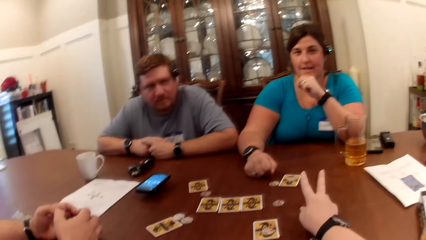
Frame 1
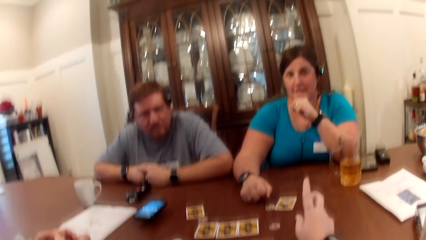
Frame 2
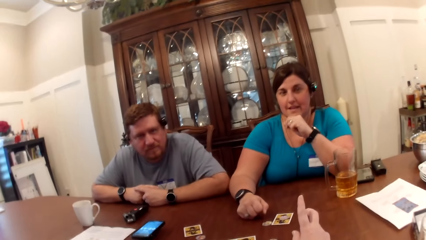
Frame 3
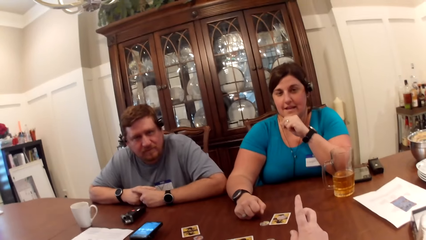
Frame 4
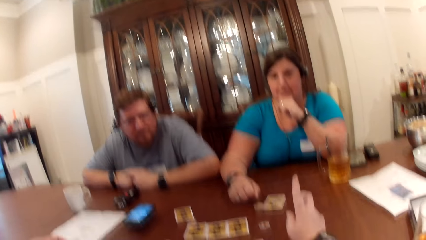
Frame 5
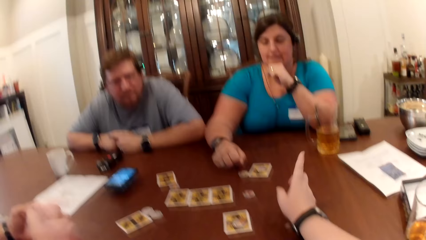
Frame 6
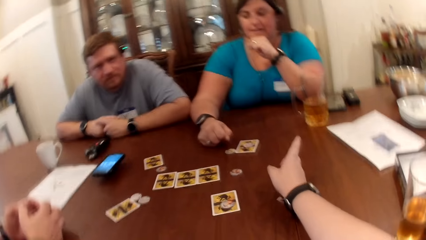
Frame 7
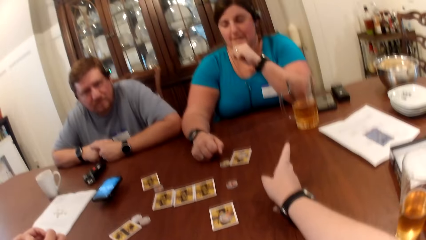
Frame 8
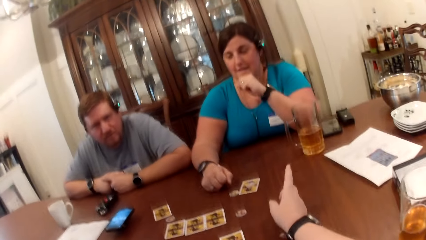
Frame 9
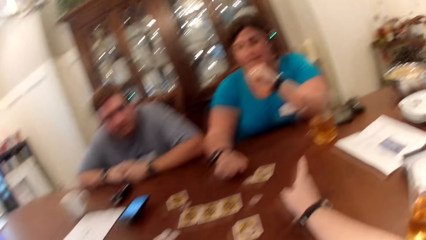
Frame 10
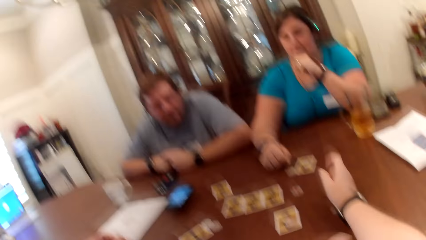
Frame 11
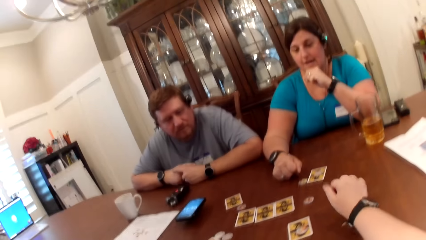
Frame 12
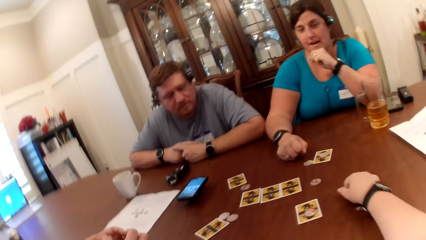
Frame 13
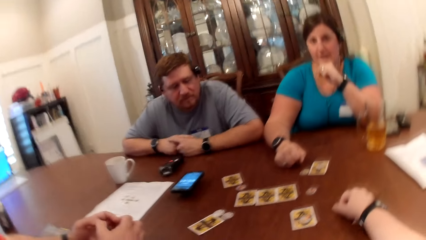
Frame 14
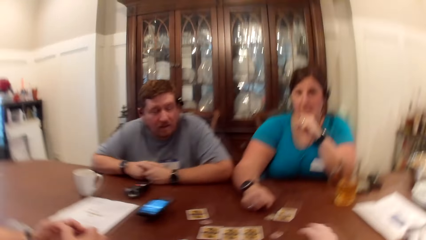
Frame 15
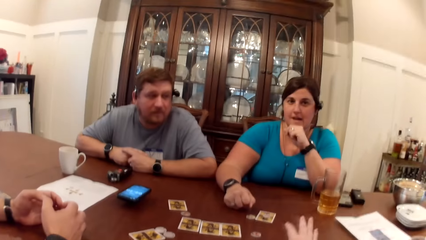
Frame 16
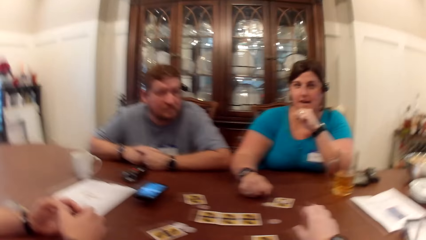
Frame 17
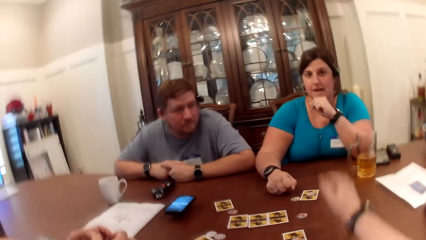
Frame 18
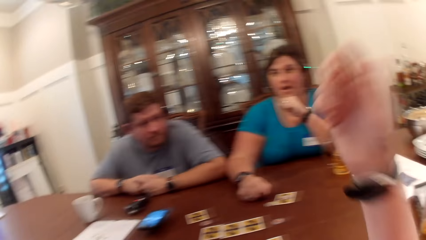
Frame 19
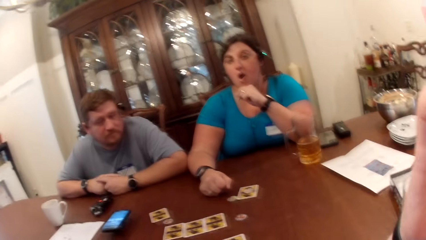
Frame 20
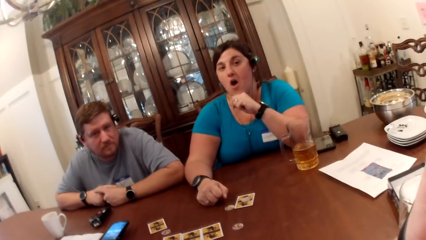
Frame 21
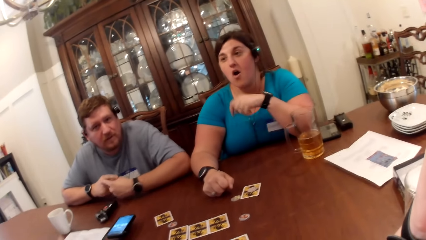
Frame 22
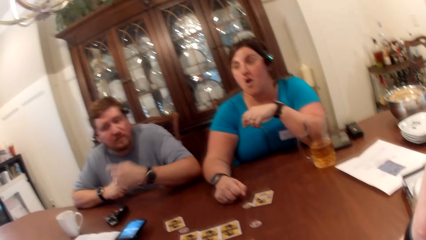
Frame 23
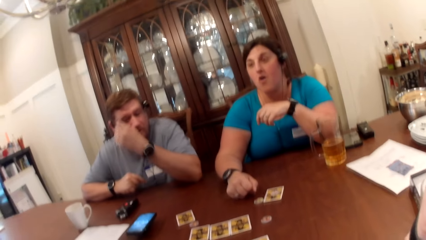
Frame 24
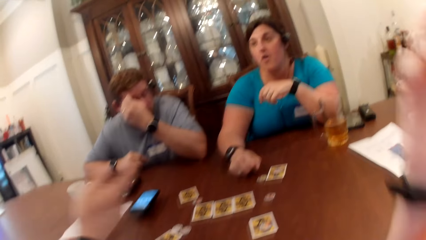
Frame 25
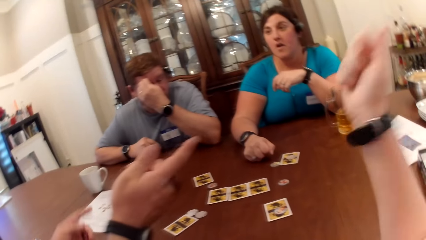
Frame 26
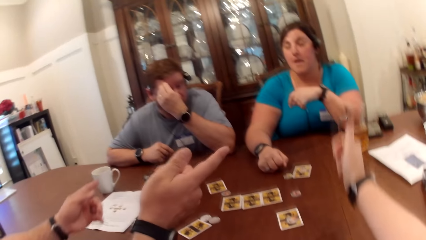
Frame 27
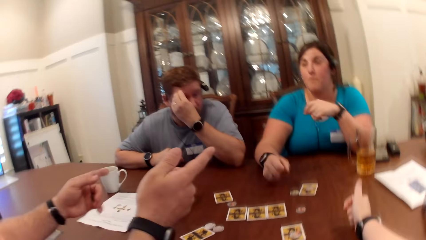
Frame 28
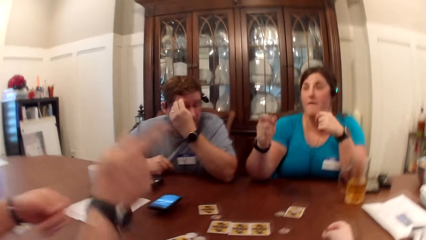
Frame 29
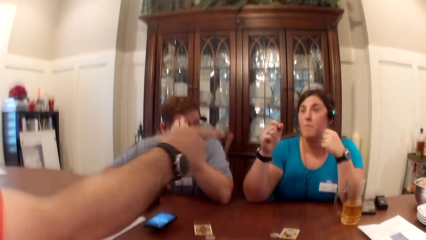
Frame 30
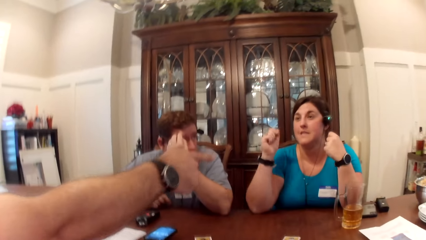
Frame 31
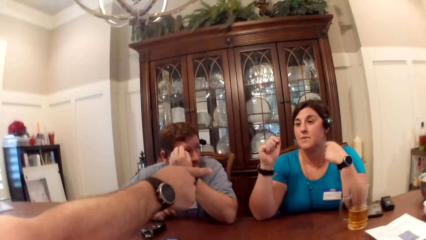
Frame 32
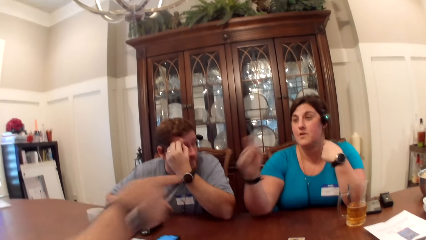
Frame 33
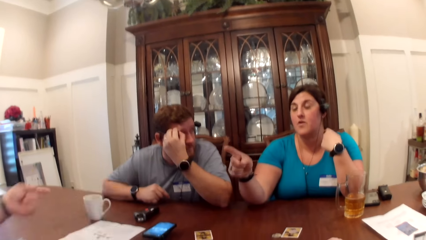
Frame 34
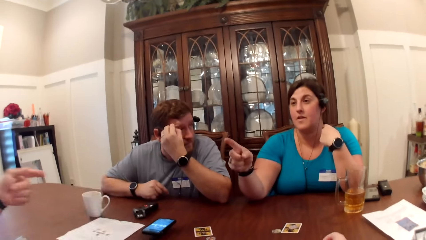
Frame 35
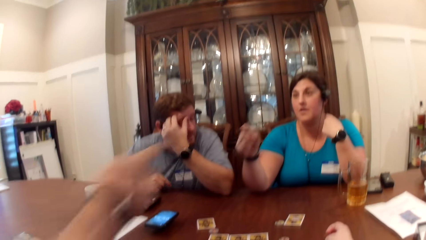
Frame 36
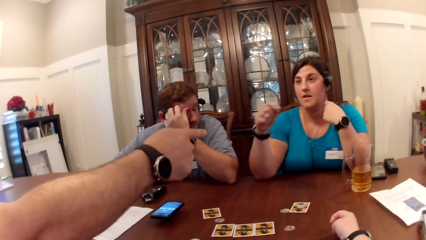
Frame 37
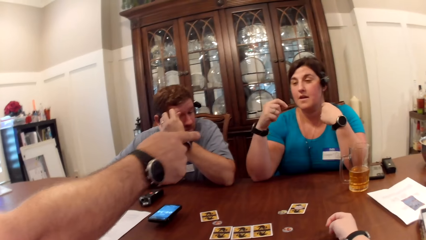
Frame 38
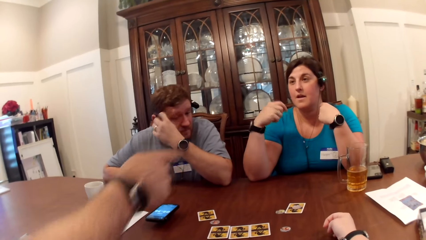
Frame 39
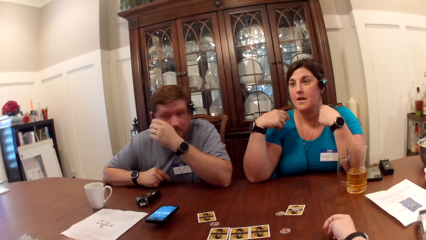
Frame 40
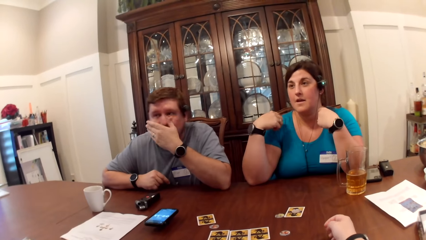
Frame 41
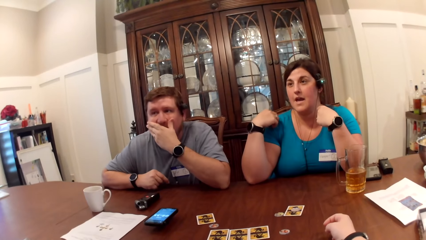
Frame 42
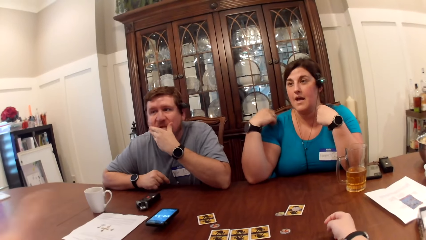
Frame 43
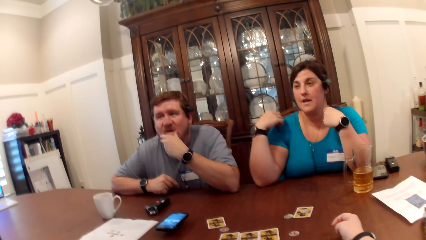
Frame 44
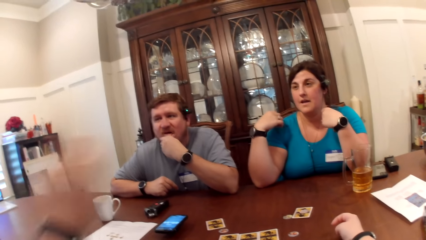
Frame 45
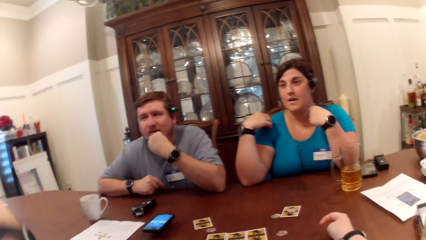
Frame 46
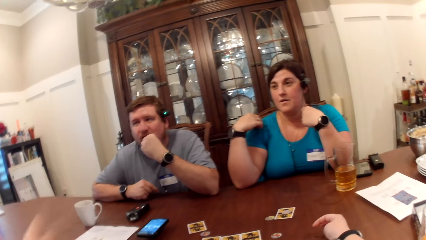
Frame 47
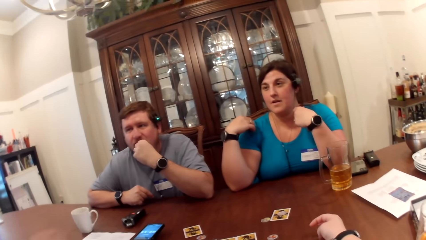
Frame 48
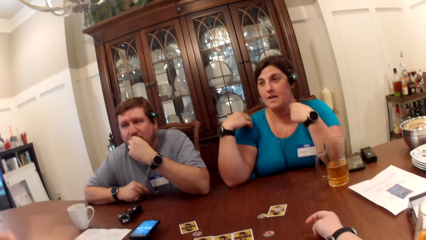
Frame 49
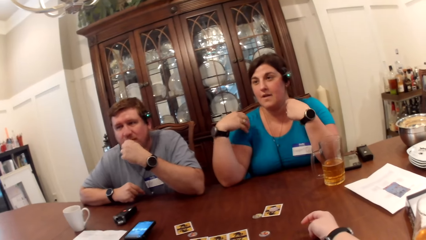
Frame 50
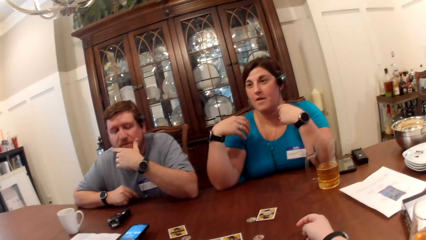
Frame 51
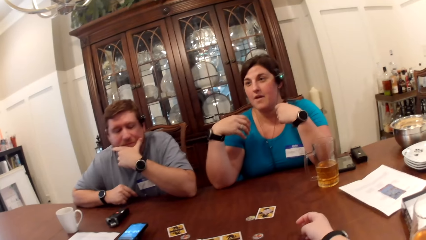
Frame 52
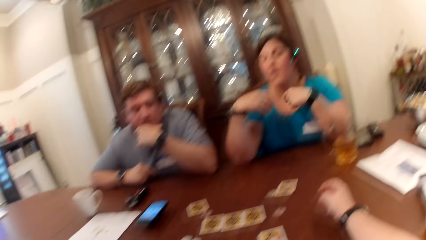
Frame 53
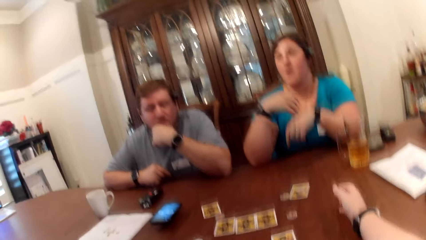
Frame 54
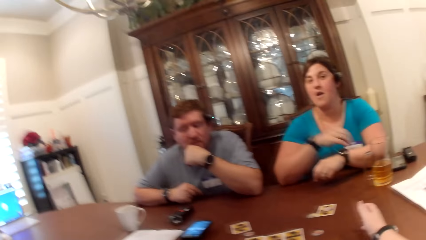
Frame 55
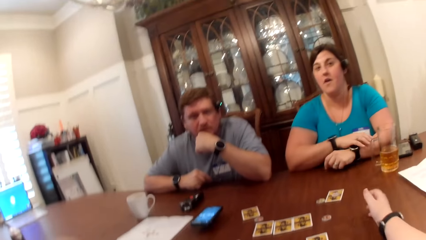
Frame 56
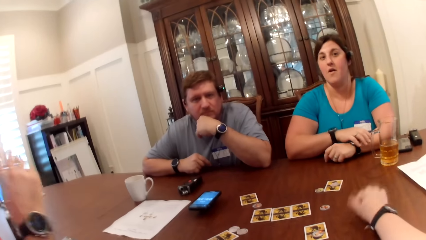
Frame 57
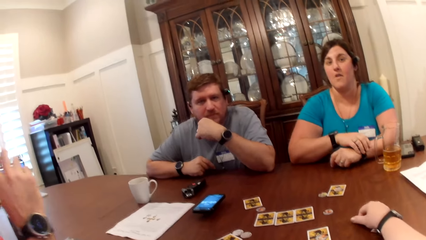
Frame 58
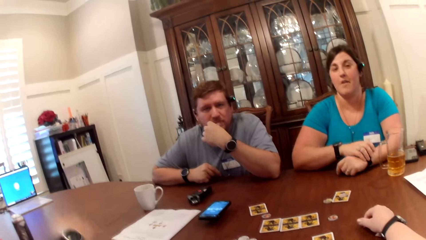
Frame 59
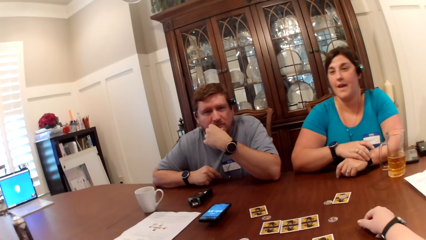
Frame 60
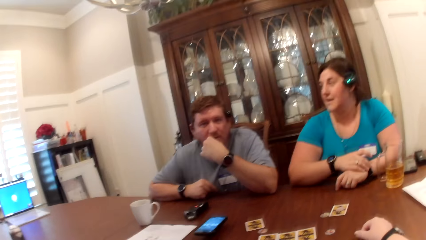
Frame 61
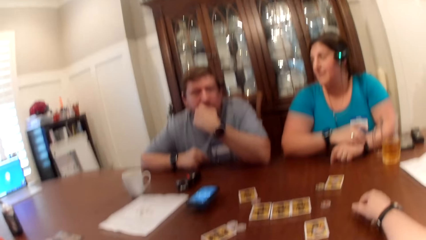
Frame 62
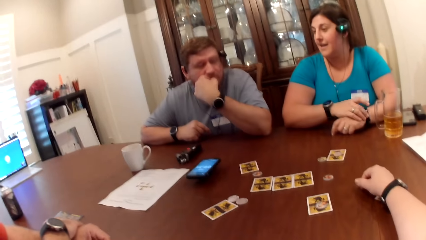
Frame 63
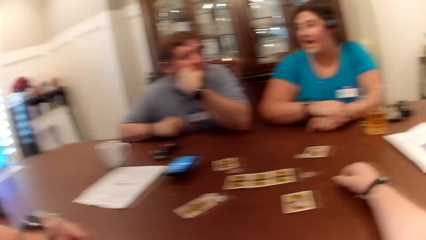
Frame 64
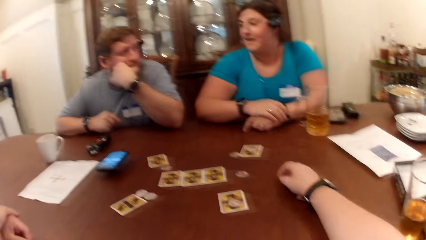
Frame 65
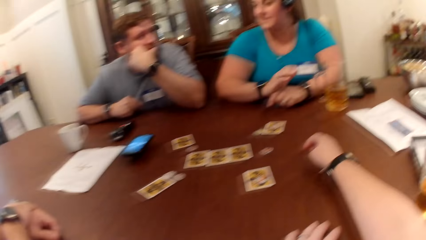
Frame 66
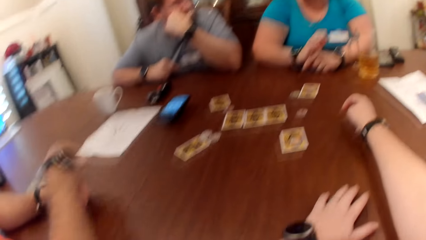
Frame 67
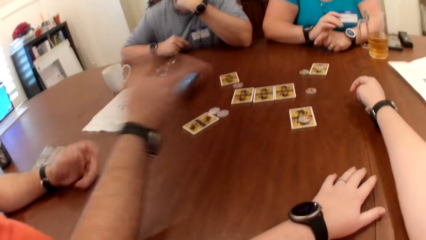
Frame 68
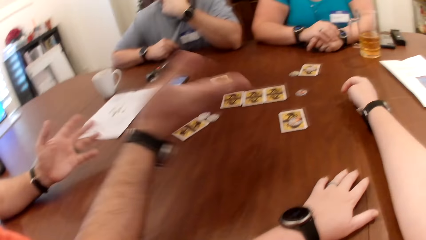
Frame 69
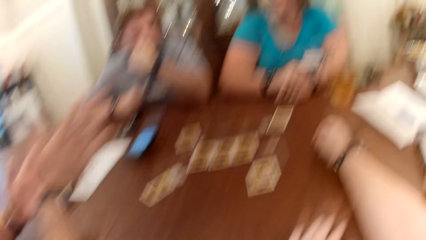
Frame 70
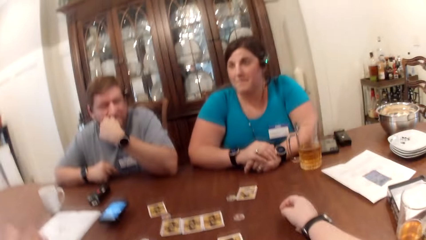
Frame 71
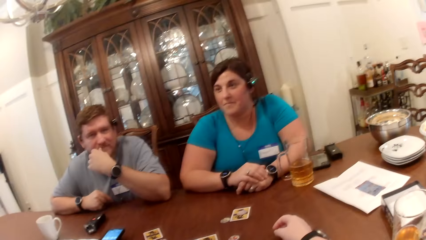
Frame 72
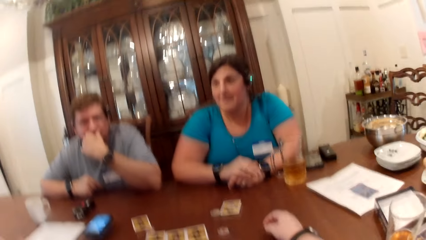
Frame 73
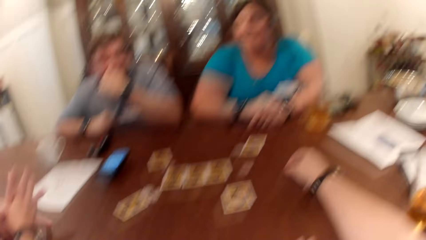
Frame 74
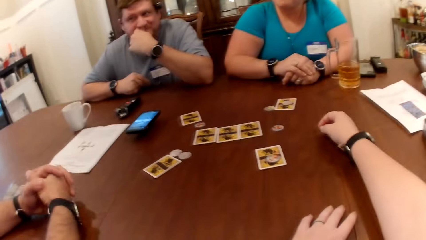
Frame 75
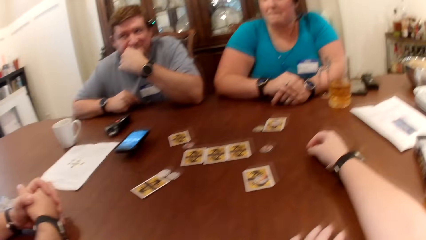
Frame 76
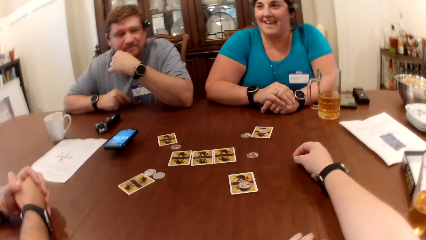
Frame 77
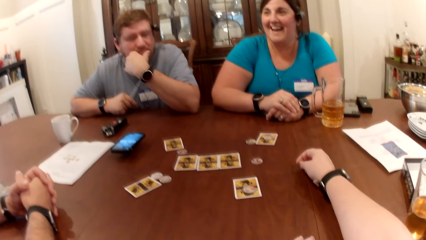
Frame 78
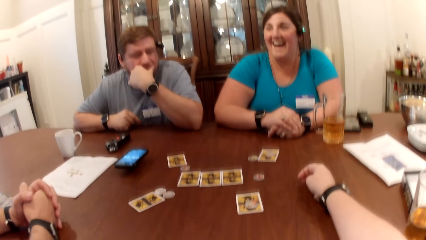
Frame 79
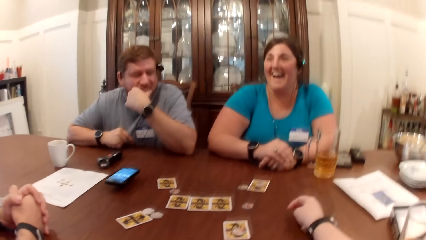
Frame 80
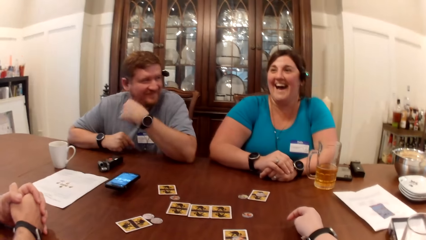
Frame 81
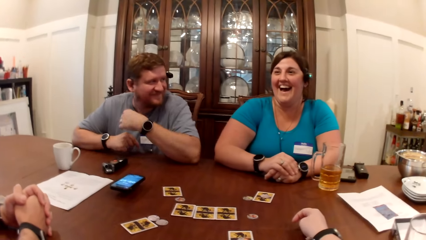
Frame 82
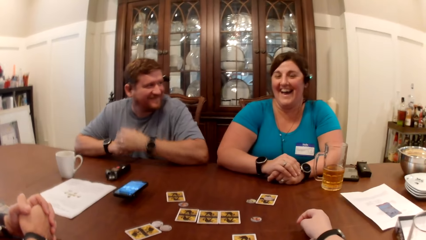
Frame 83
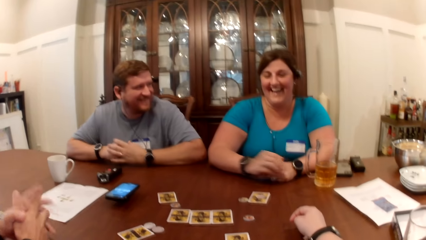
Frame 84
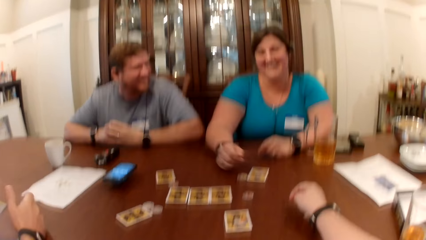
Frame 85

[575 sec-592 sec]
The man converses with the camera wearer. The woman interacts with the camera wearer. The camera wearer raises her right hand towards her face. The man converses with the camera wearer, another man, and the woman. The camera wearer touches something. The first man gesticulates with his hands. The camera wearer lowers her right hand on the table. The woman gesticulates with both hands and converses with the first man. A man interacts with the friends. The camera wearer converses with the first man.
